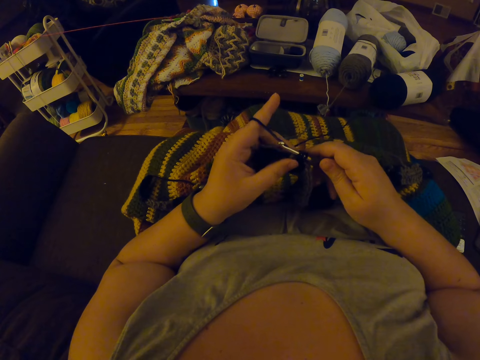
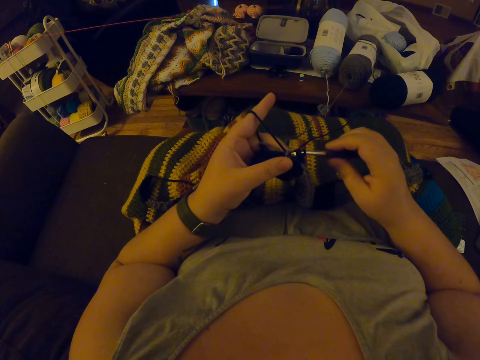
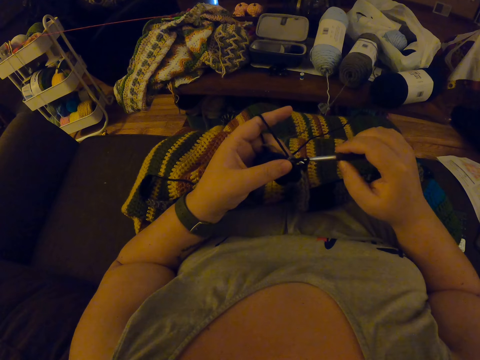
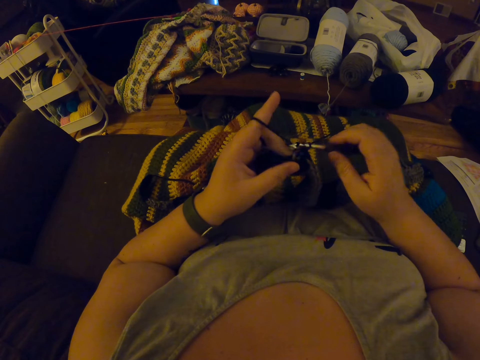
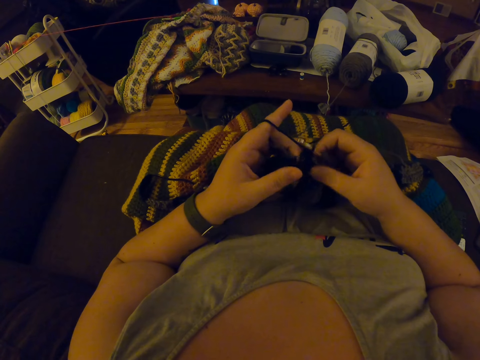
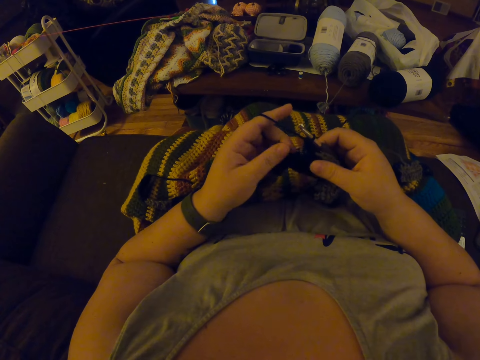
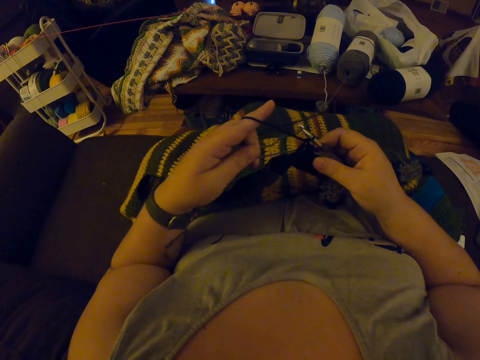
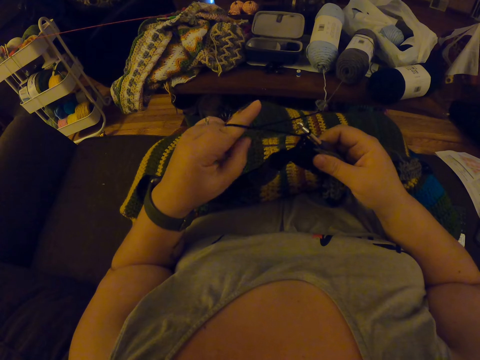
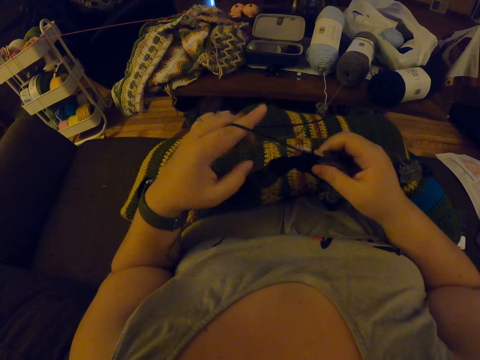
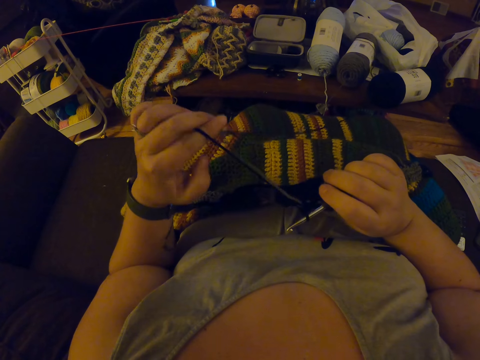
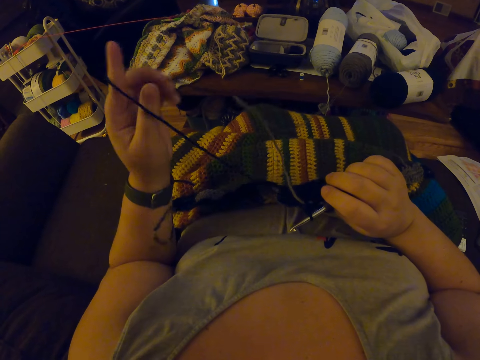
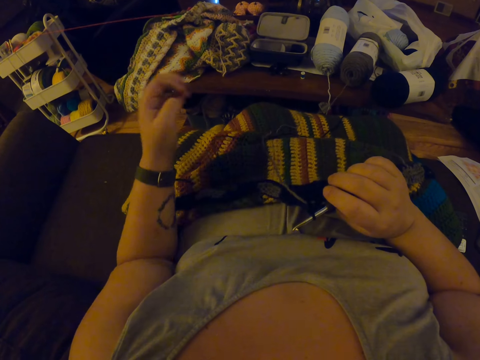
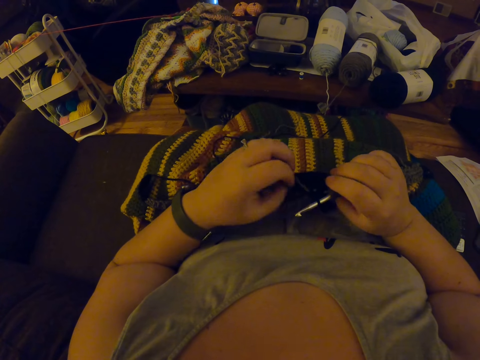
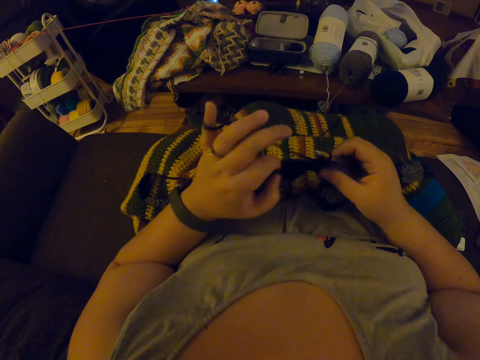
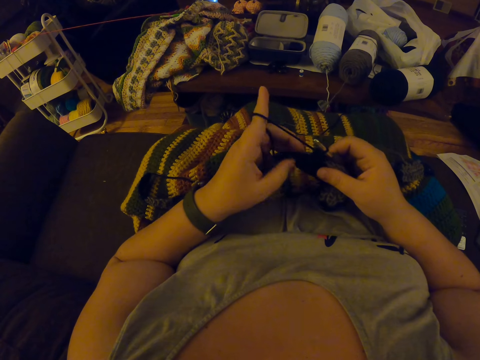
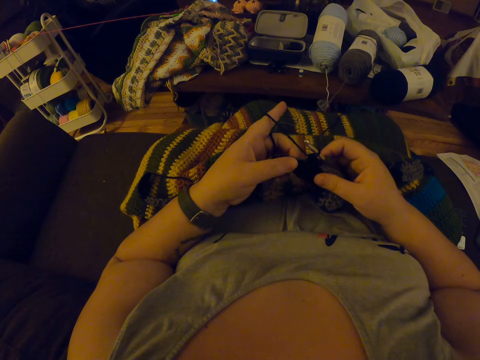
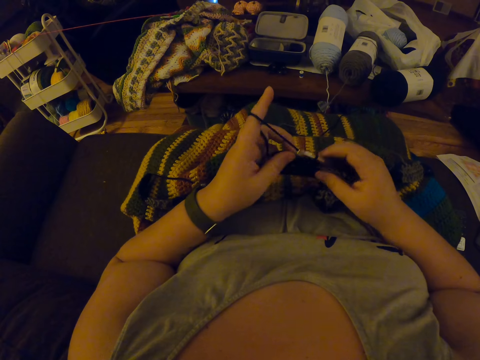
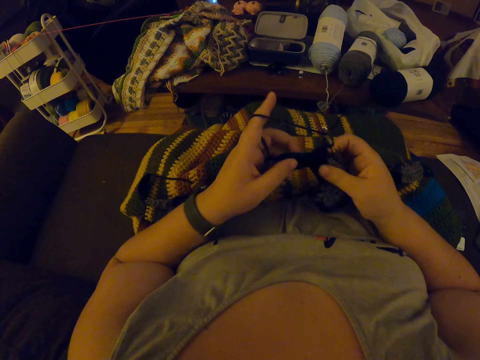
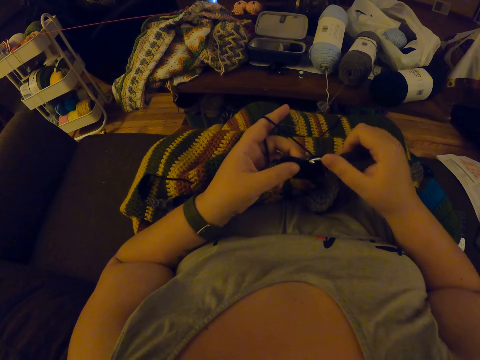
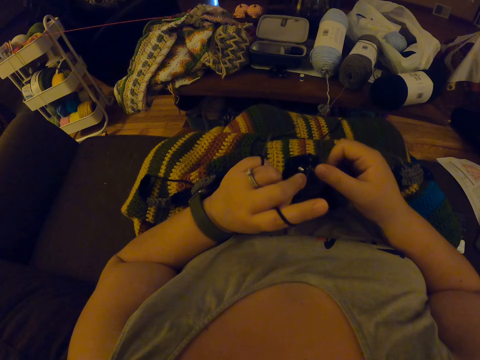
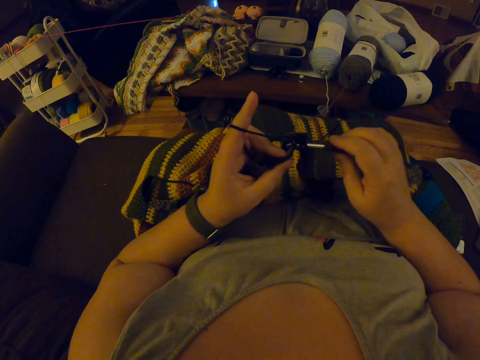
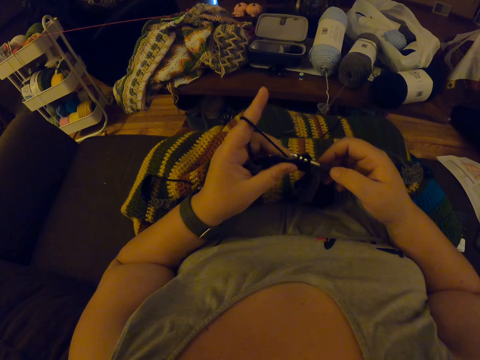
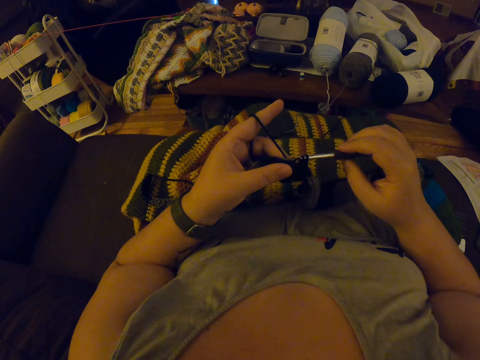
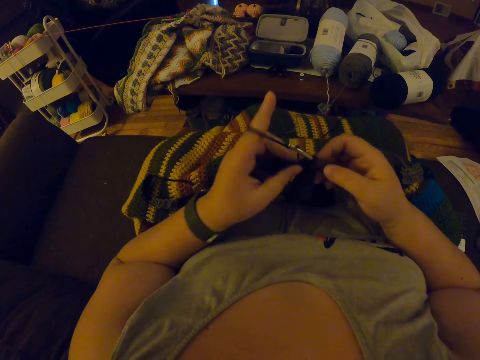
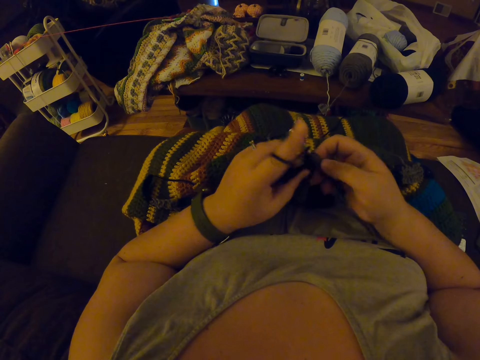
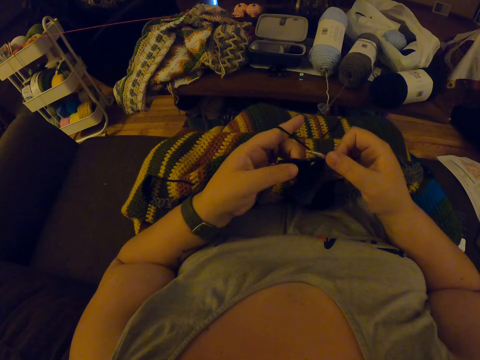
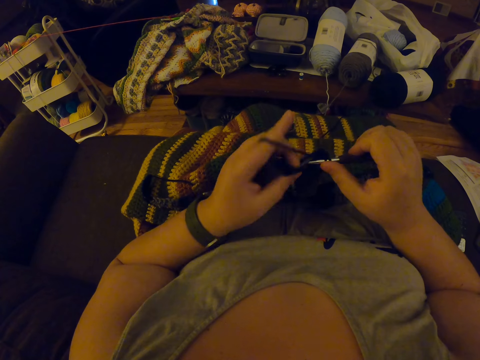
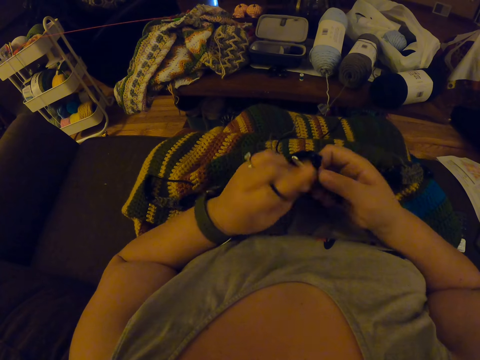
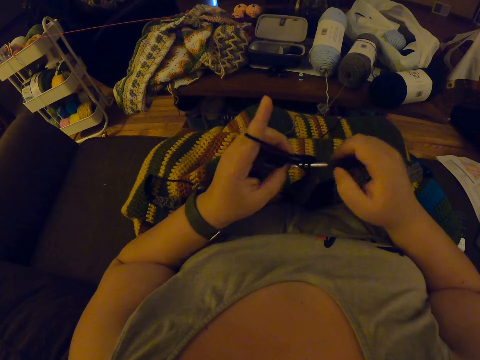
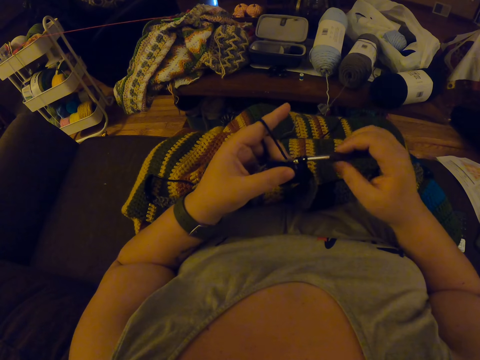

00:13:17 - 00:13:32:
The camera wearer aligns the thread. She stretches the yarn with her left hand. She drops the yarn from her left hand. She loops the yarn round her left fingers. She loops the yarn round the crochet hook. She crochets the piece of garment with the crochet hook.

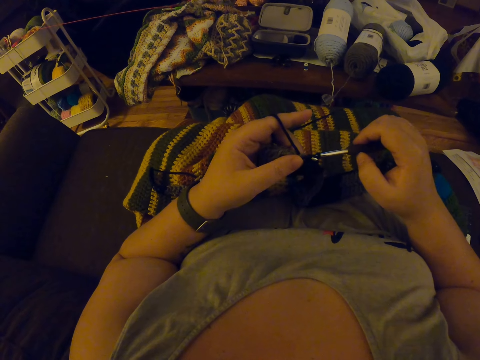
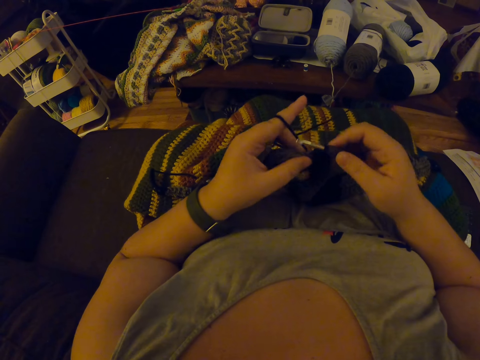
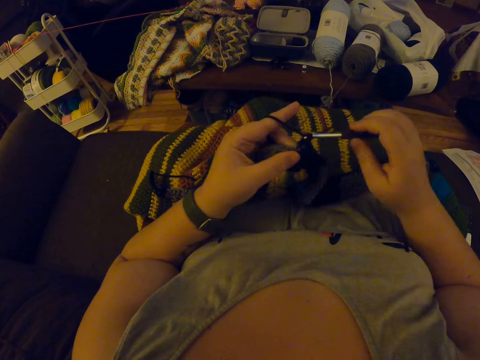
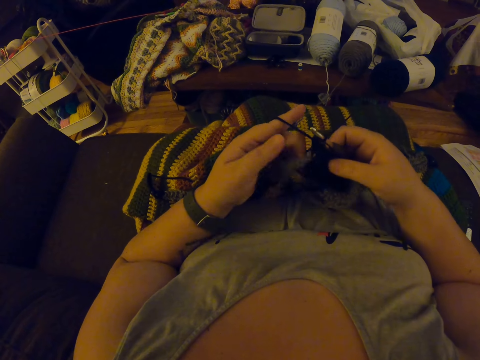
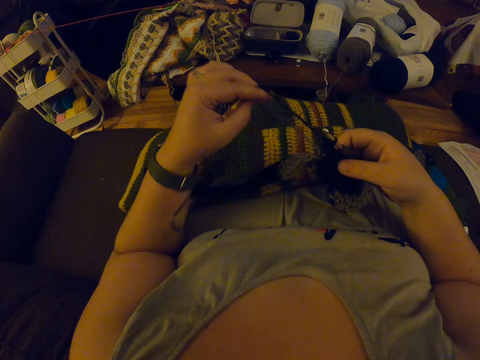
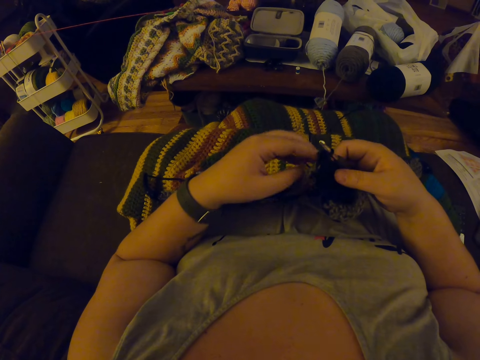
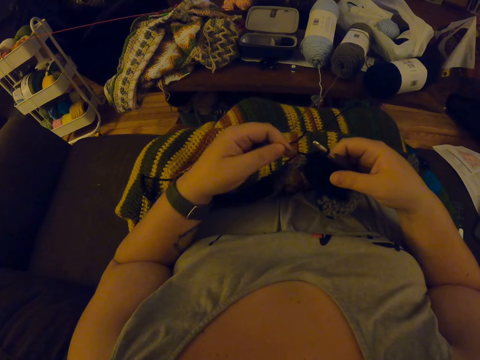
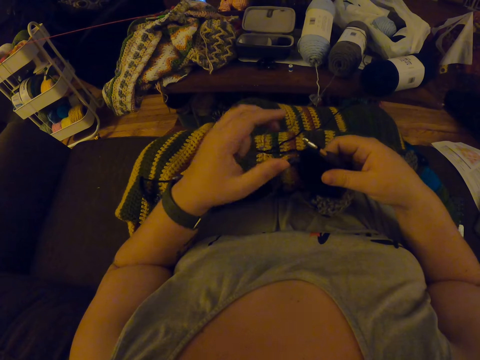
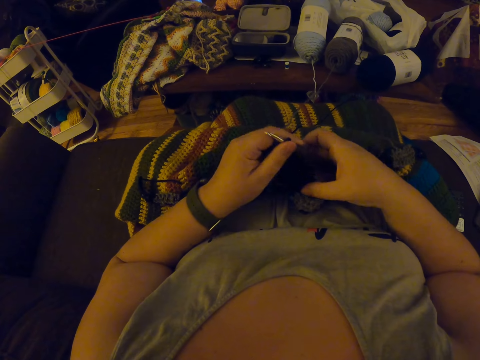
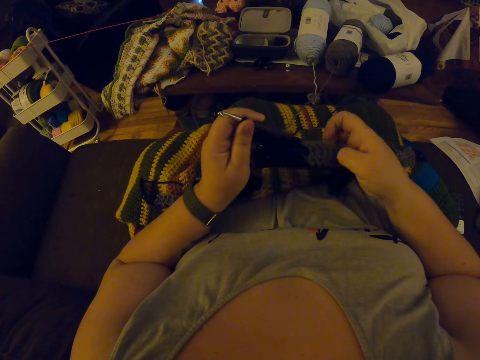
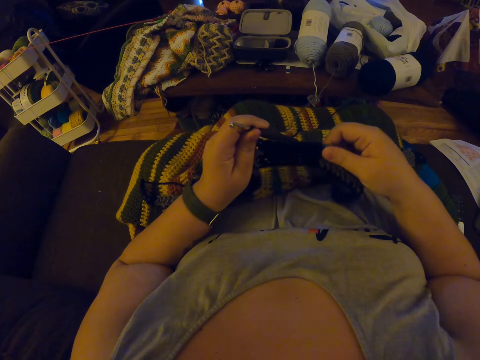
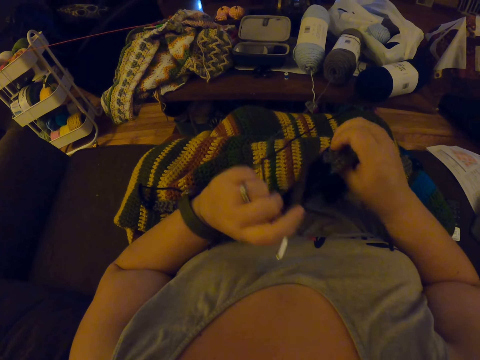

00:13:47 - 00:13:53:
The camera wearer stretches the yarn in the left hand finger. They stretch the sewn fabric with the right hand.

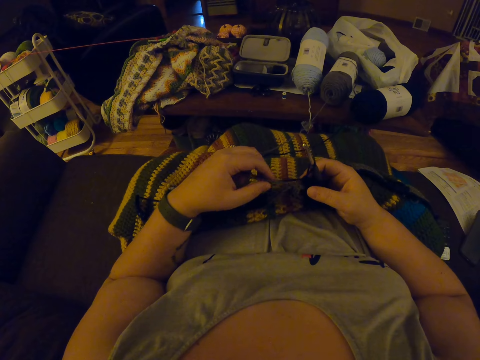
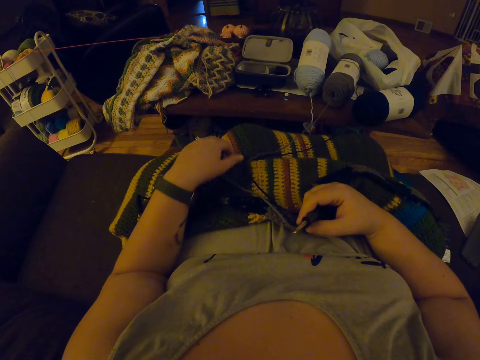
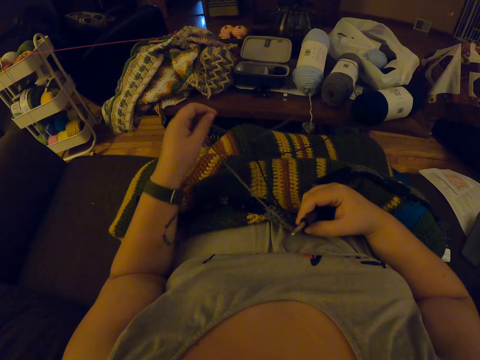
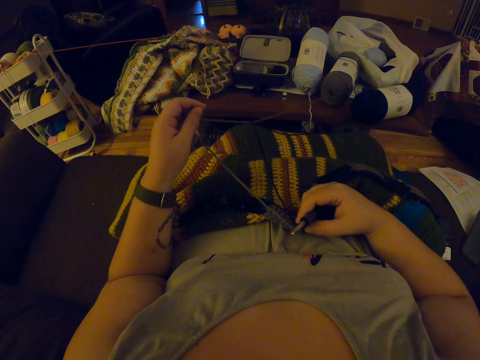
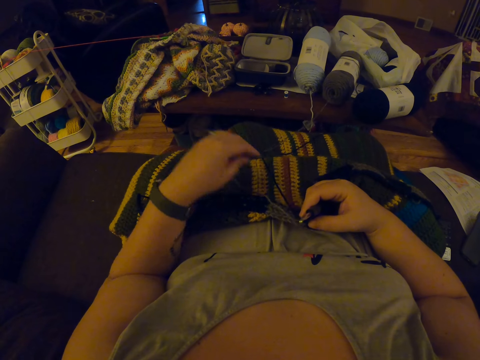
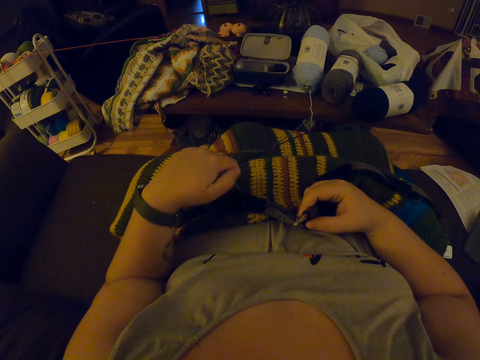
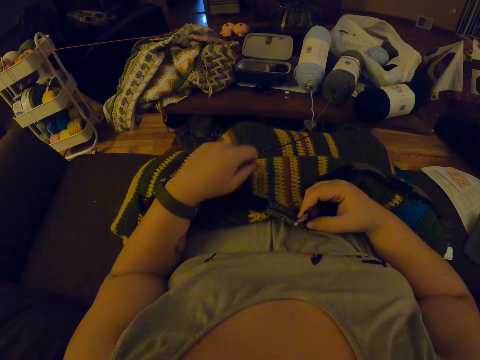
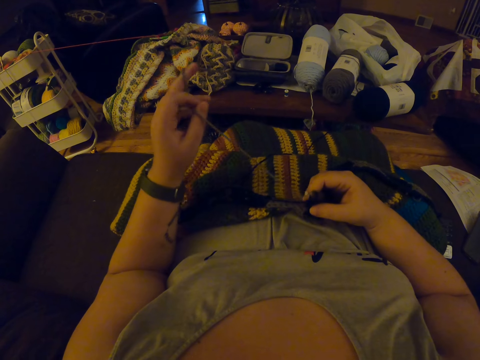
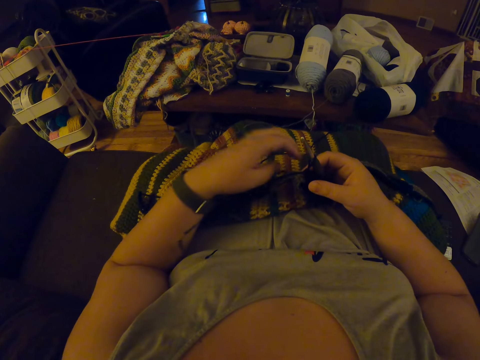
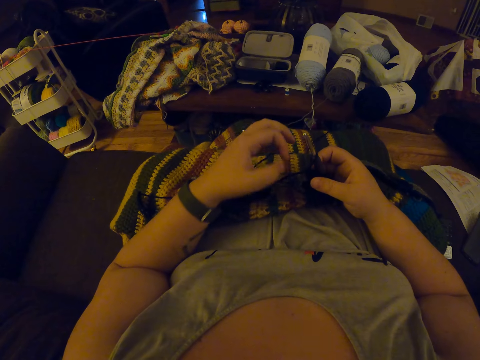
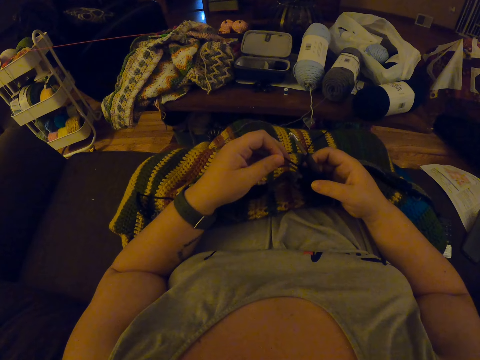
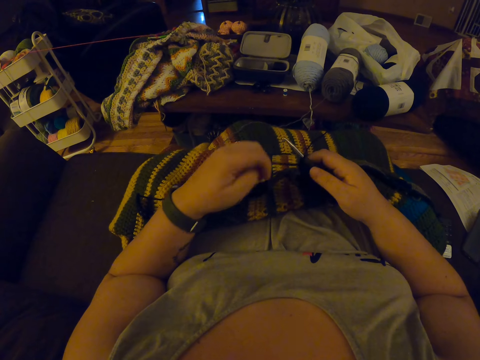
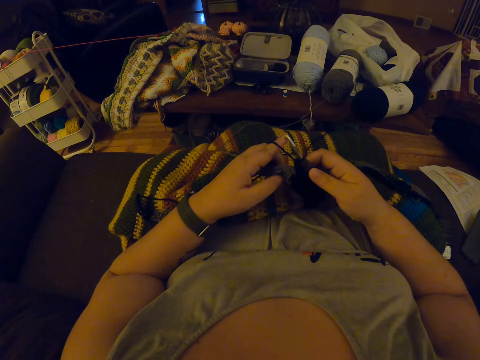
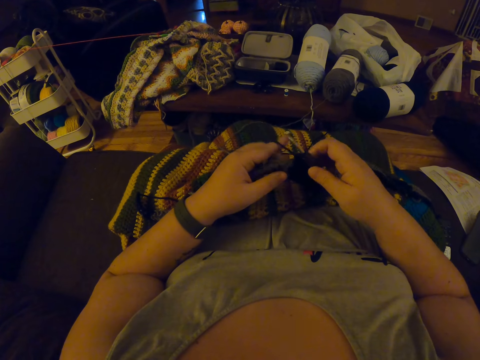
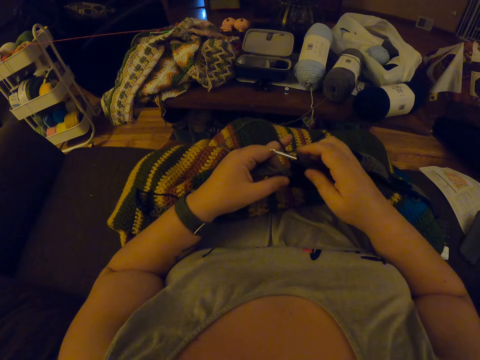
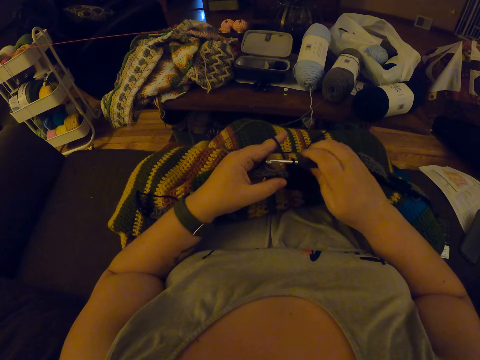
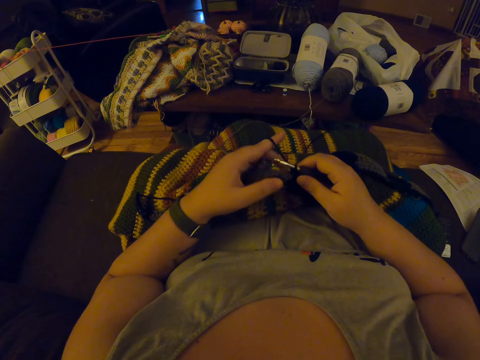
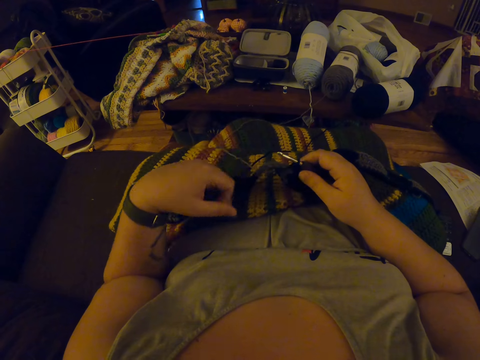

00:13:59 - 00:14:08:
The camera wearer raises the yarn with the left hand.
